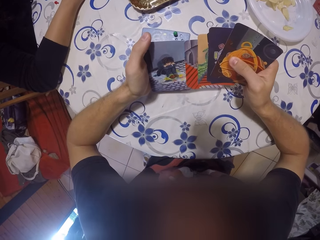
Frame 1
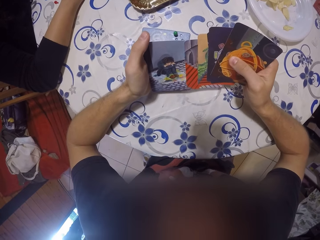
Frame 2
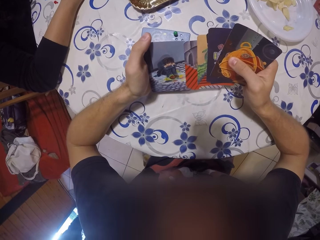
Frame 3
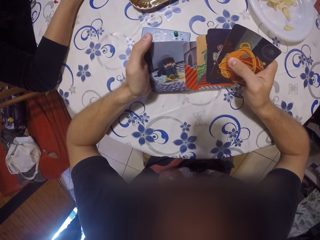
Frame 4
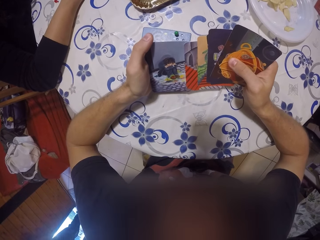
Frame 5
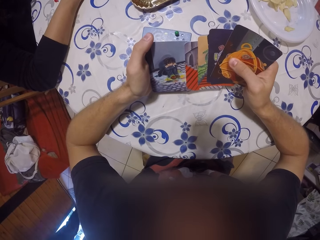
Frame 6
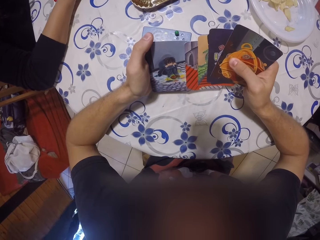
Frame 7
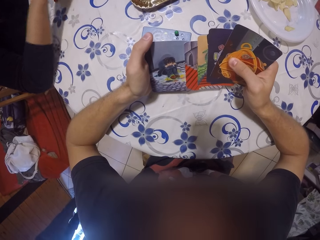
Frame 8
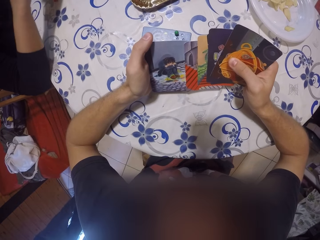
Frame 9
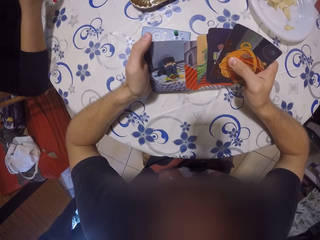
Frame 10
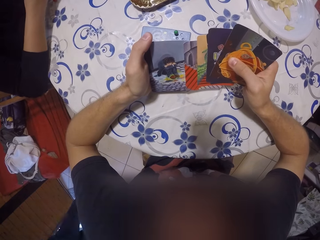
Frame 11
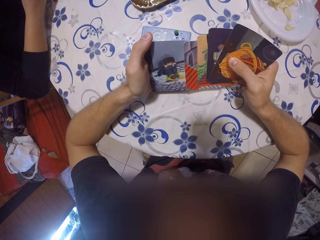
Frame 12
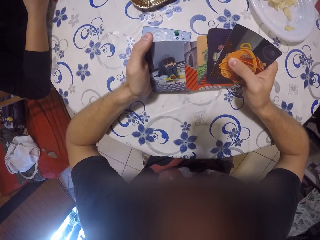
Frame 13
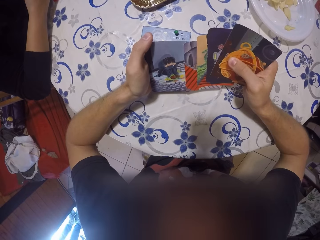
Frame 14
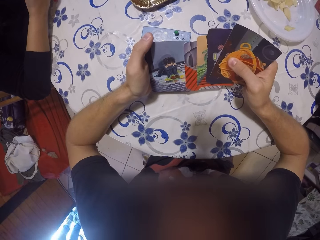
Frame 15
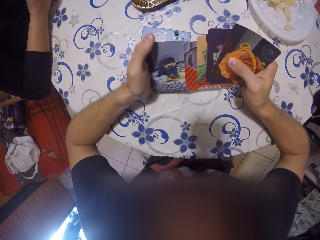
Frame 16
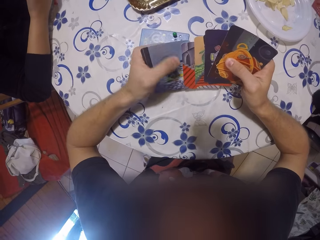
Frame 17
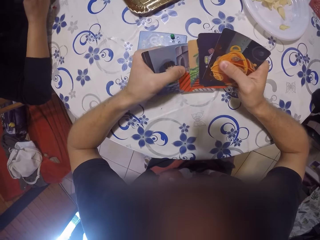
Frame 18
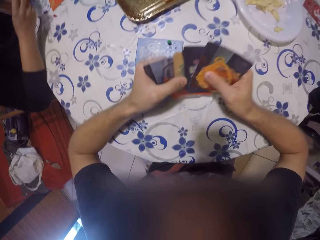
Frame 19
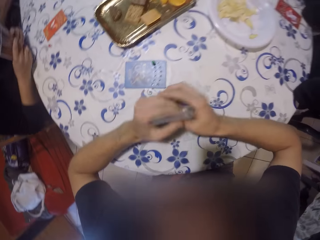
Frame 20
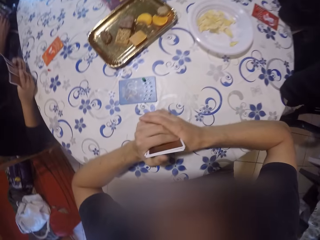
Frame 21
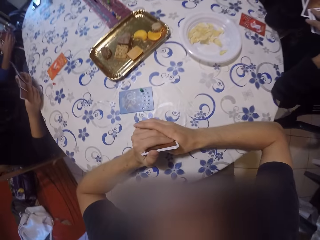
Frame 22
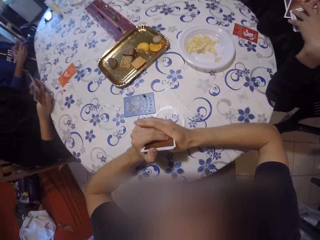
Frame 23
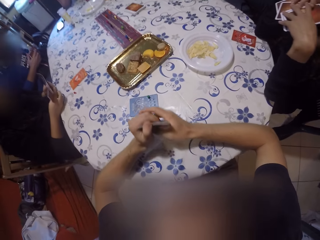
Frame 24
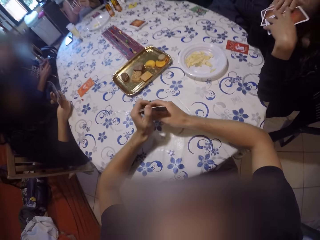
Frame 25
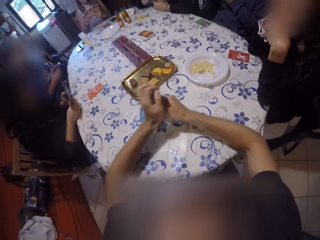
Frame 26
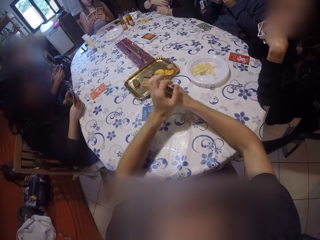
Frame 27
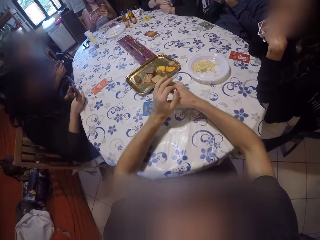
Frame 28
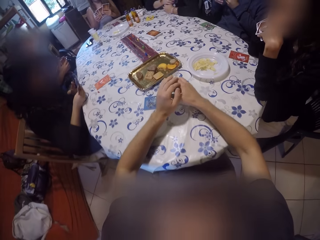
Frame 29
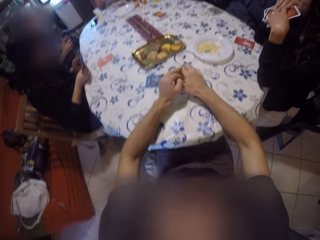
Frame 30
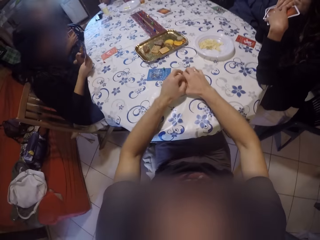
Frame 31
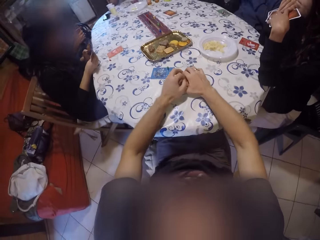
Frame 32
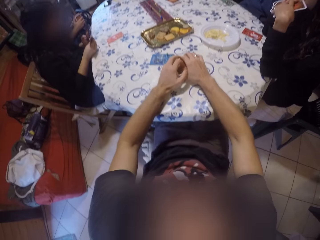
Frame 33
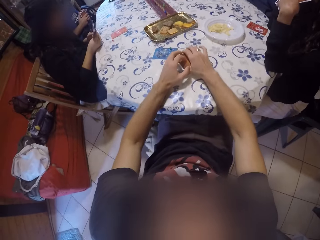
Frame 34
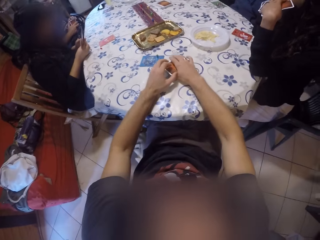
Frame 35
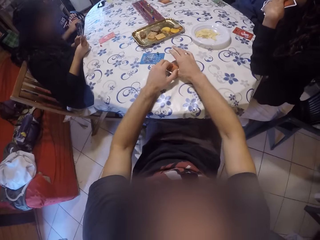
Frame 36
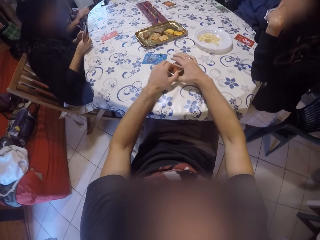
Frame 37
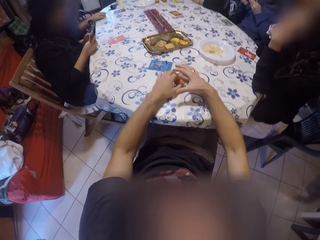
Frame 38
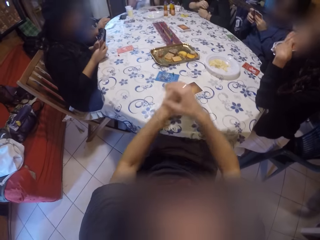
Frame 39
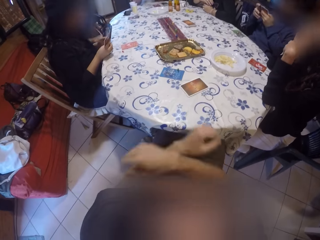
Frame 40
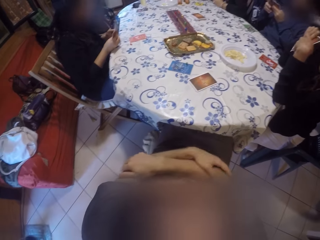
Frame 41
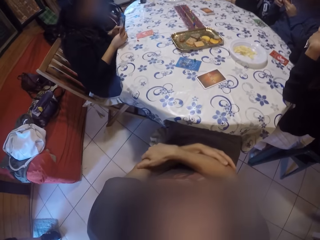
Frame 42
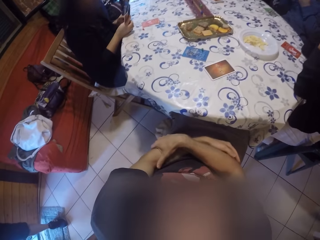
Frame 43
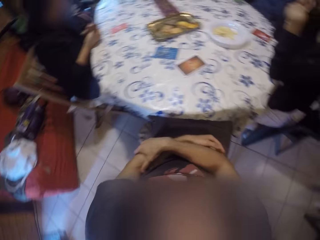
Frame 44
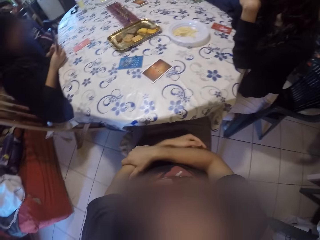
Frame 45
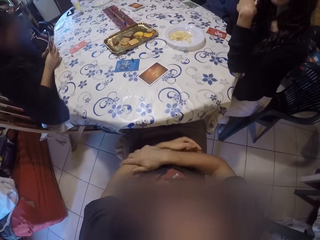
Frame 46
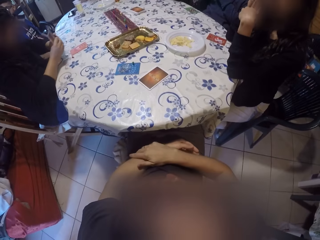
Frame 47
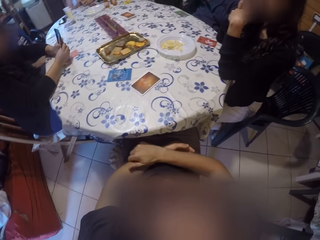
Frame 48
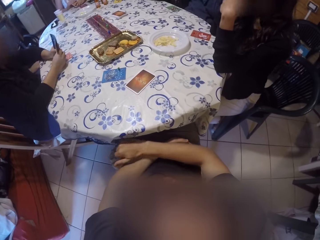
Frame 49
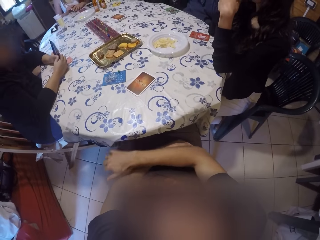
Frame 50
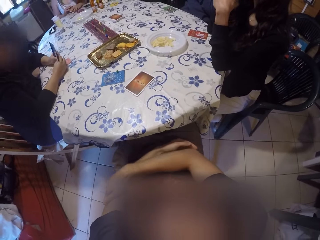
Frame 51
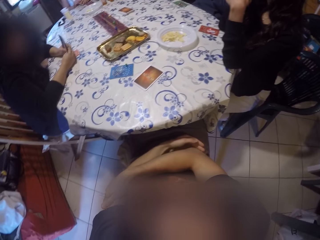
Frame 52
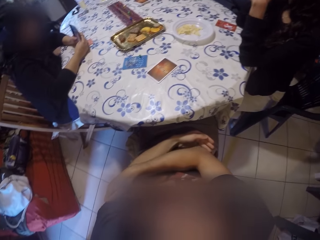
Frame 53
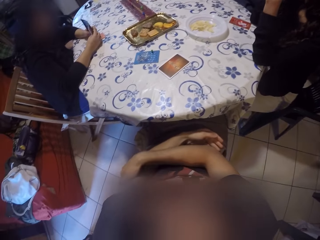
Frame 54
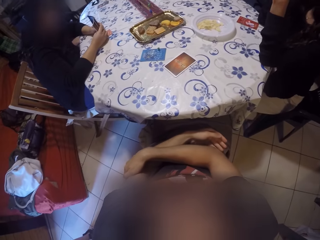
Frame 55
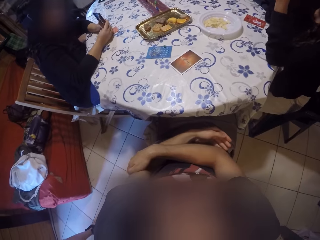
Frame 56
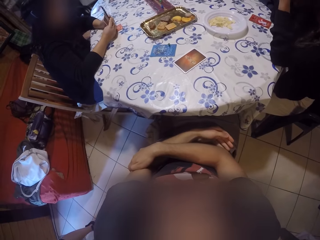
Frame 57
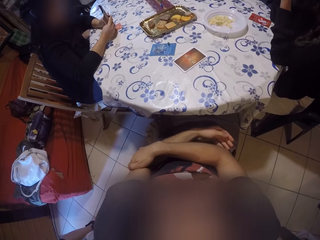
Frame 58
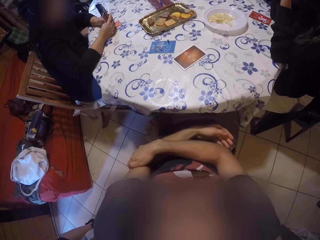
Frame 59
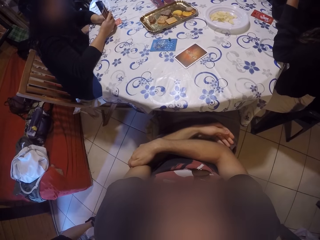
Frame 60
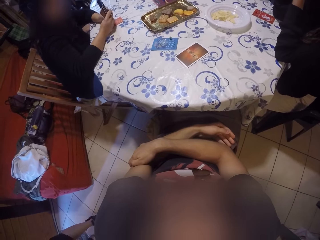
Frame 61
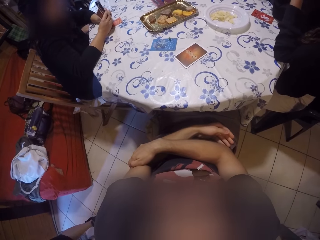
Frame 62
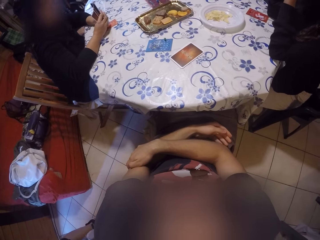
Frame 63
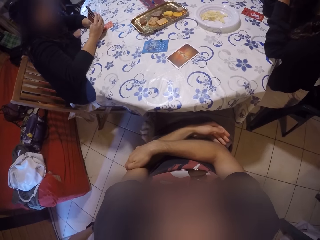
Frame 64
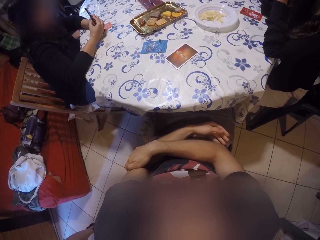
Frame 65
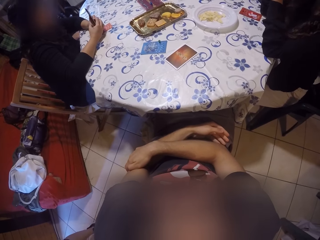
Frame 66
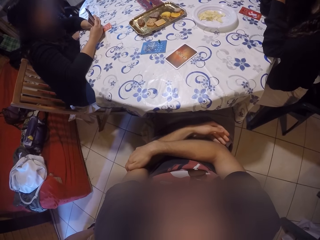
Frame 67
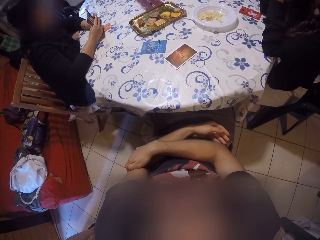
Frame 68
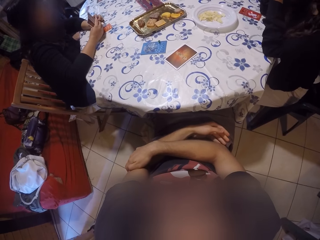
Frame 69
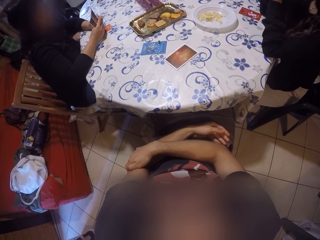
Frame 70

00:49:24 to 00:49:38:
The camera wearer arranges the cards with both hands. He looks around the table. He drops the pack of cards in his right hand on the table. A man places the cards on the table. The camera wearer folds both hands and removes his hands from the table. A woman leans on the table. The camera wearer looks around the table.

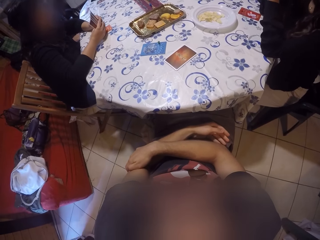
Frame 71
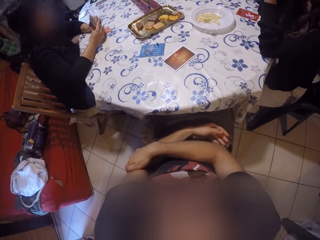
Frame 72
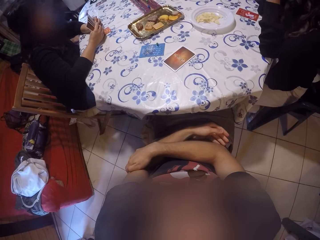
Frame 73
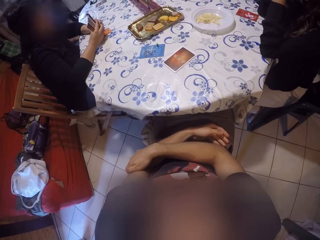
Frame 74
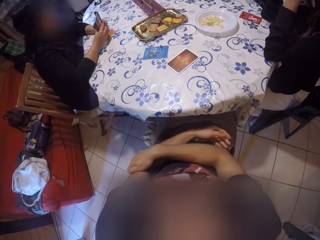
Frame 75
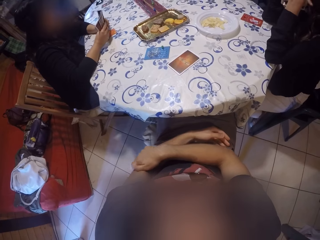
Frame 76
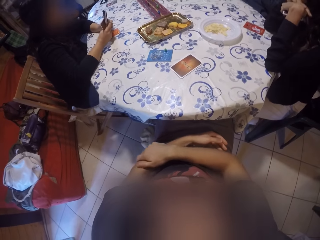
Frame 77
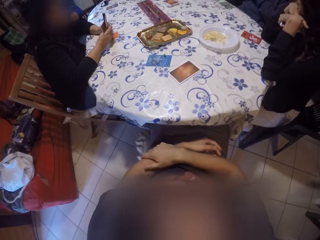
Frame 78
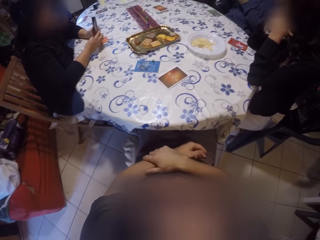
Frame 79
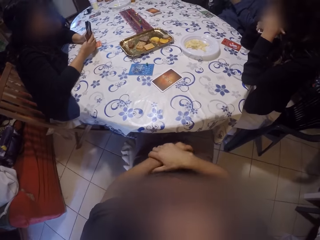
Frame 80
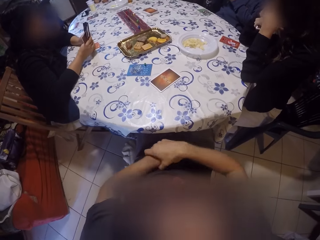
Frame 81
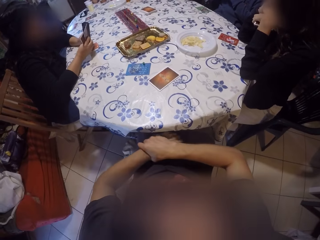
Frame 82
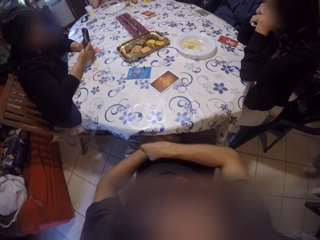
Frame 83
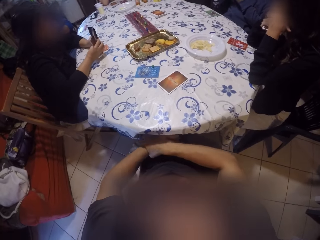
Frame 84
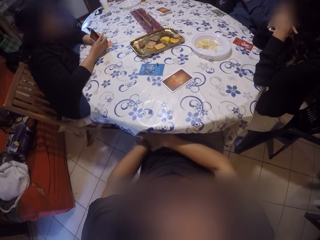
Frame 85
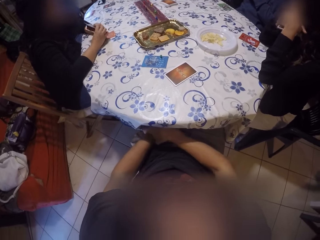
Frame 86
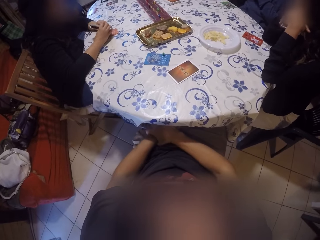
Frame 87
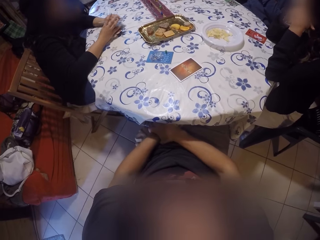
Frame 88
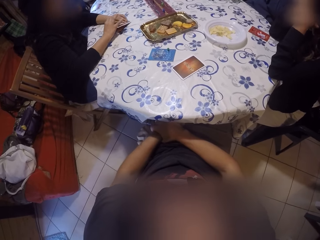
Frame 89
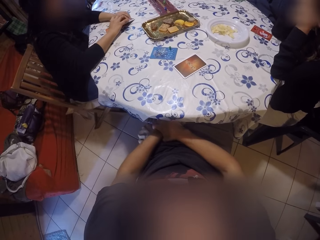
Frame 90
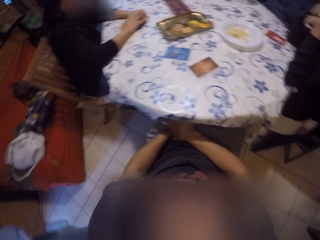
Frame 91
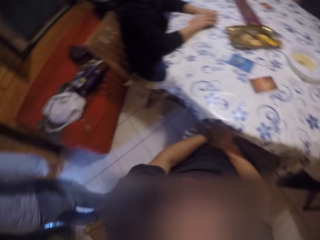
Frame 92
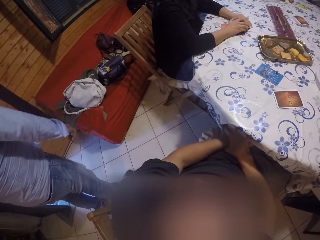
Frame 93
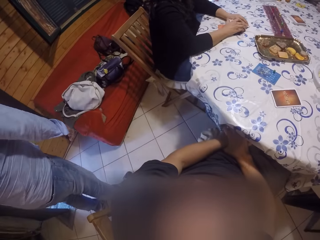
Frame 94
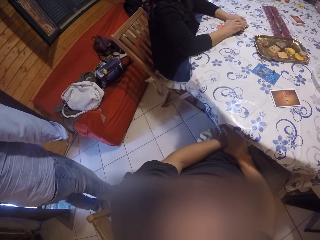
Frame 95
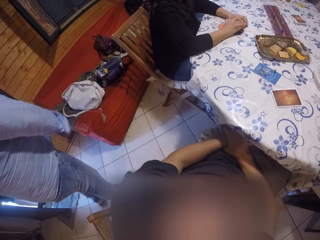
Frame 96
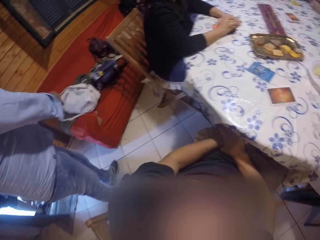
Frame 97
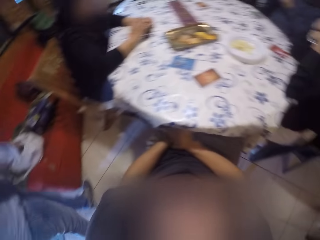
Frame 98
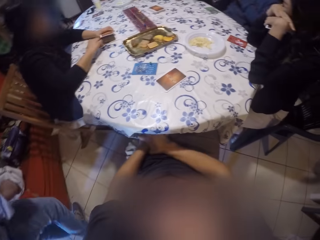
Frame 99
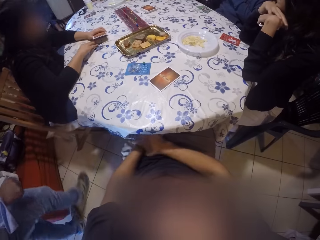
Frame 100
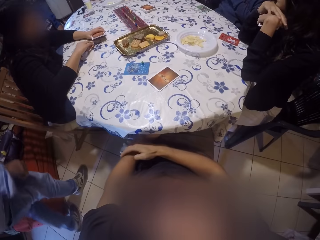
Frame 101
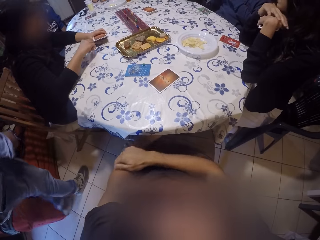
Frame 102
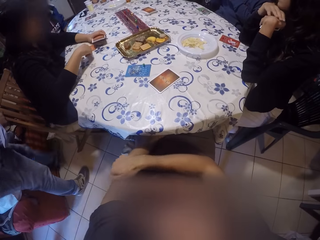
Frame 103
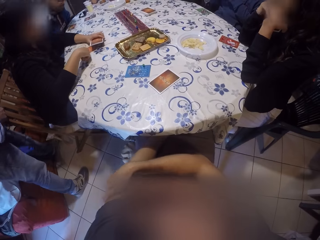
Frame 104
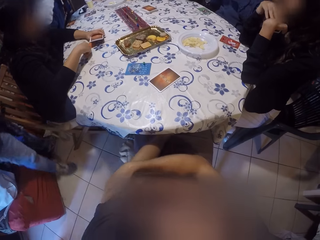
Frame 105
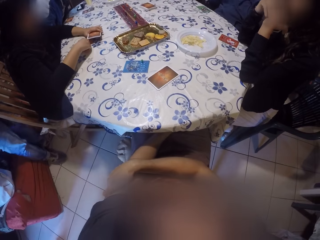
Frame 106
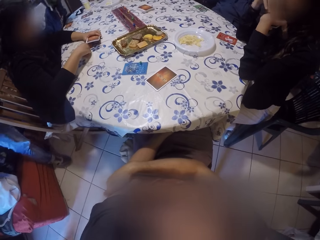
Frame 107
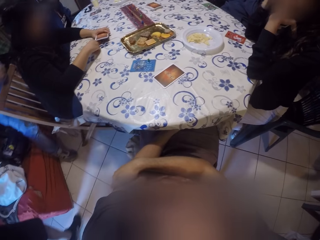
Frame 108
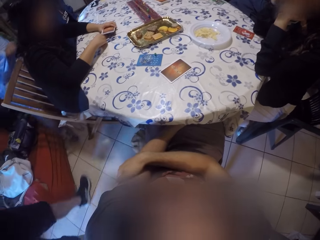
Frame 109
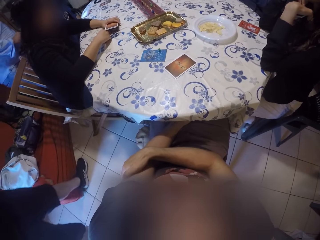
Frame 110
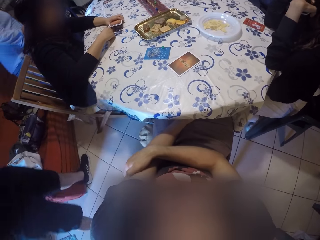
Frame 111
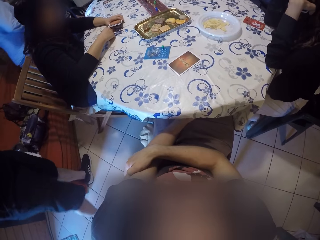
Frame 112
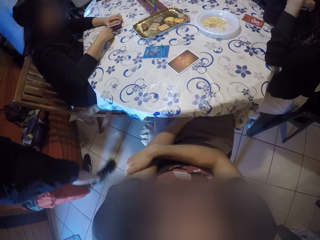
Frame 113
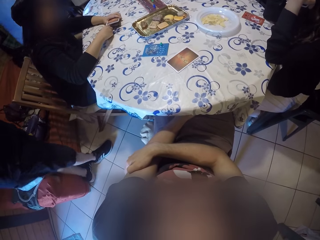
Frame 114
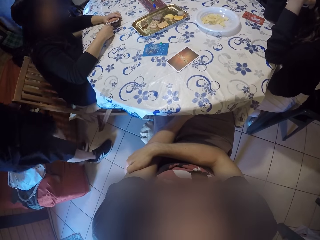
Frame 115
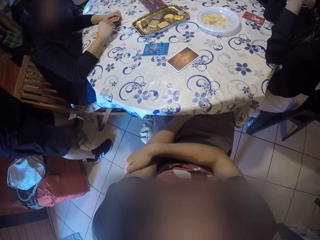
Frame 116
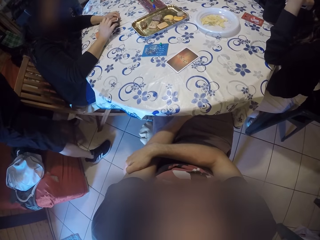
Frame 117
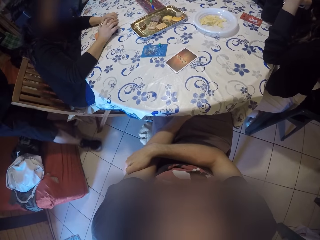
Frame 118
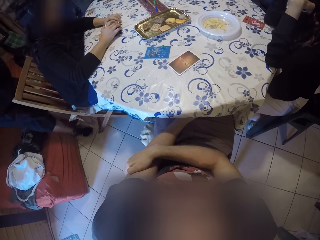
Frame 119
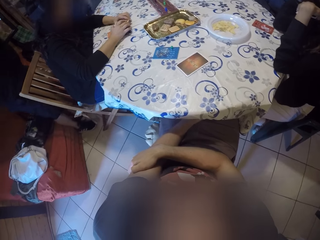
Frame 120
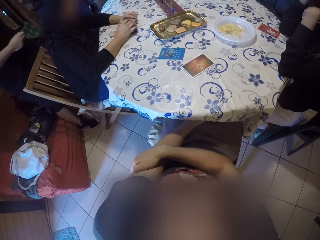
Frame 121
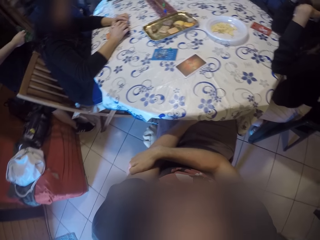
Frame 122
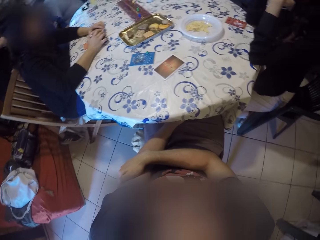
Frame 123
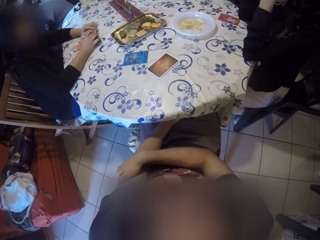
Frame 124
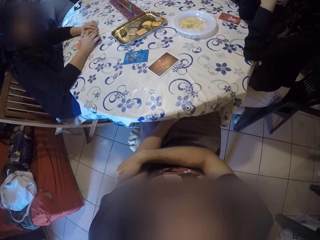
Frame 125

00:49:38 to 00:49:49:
The camera wearer rubs his left hand with the right hand. He looks around the table. He rubs his left hand with the right hand. He stares at the table.
